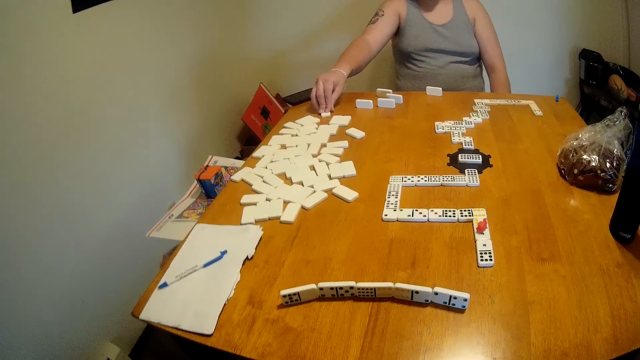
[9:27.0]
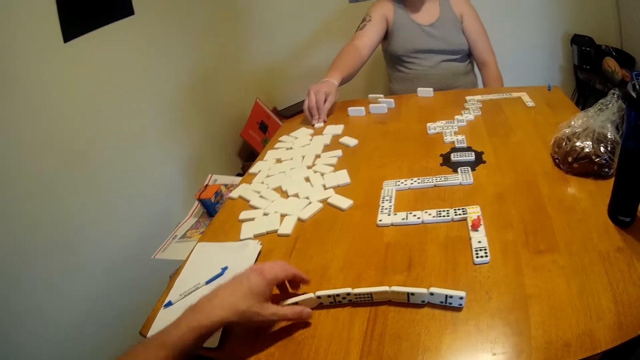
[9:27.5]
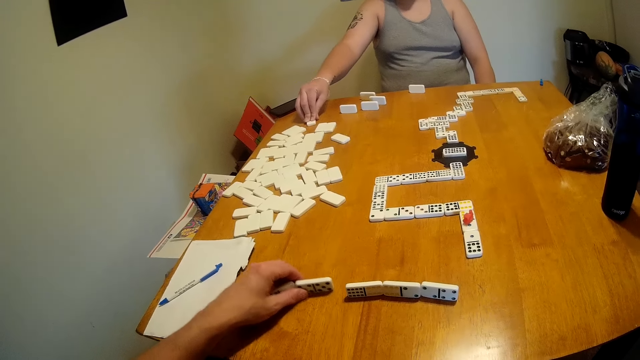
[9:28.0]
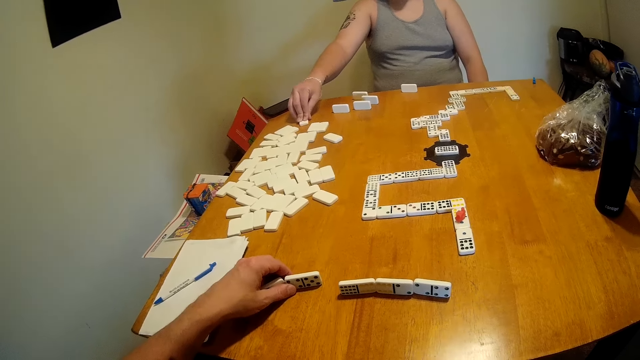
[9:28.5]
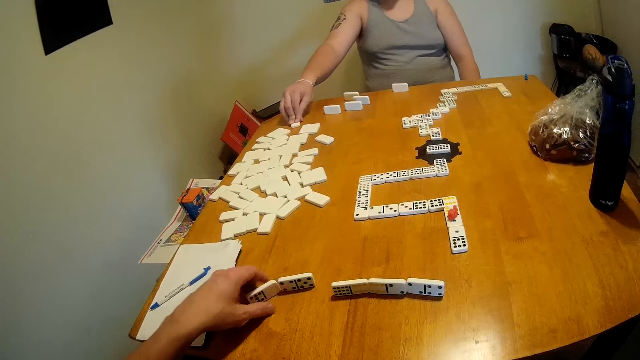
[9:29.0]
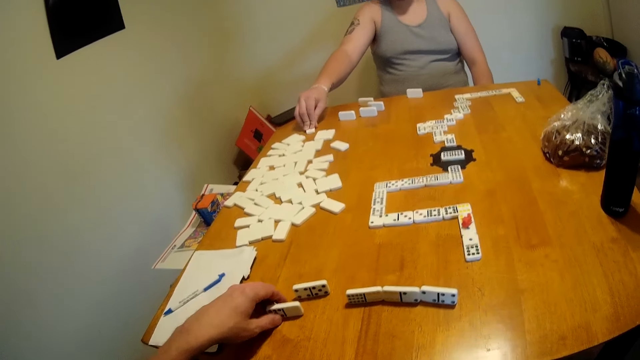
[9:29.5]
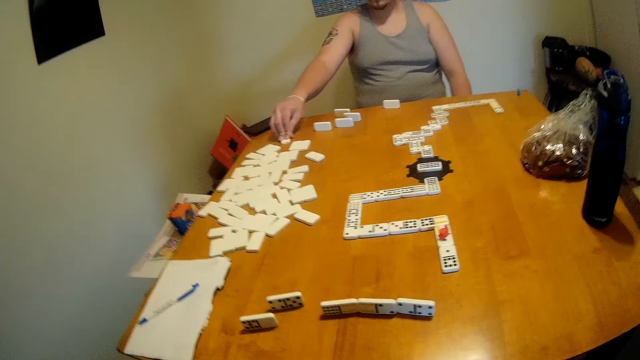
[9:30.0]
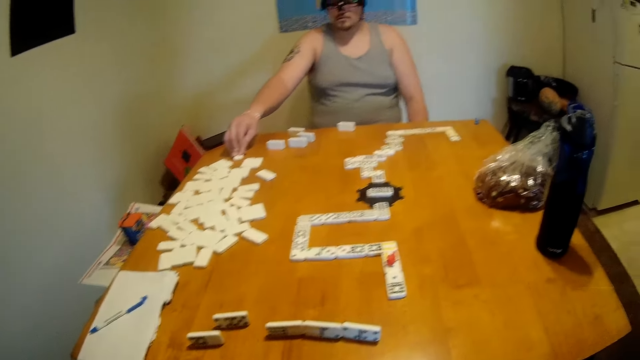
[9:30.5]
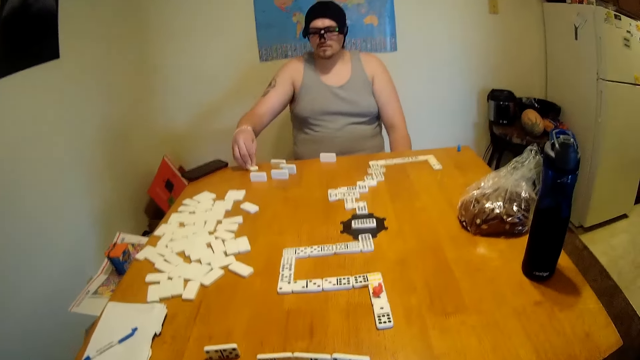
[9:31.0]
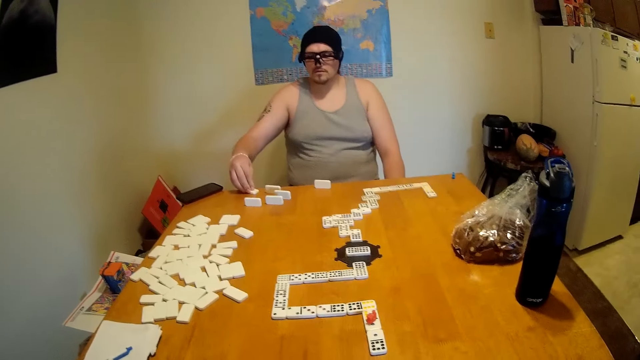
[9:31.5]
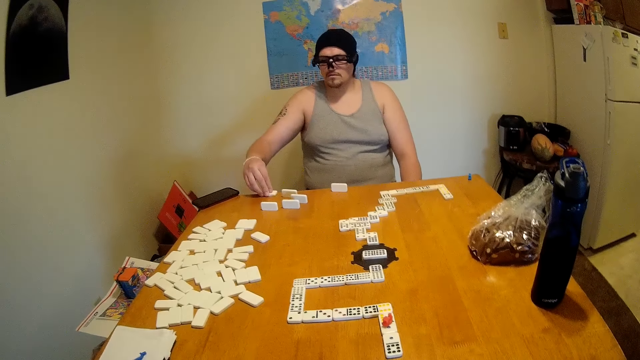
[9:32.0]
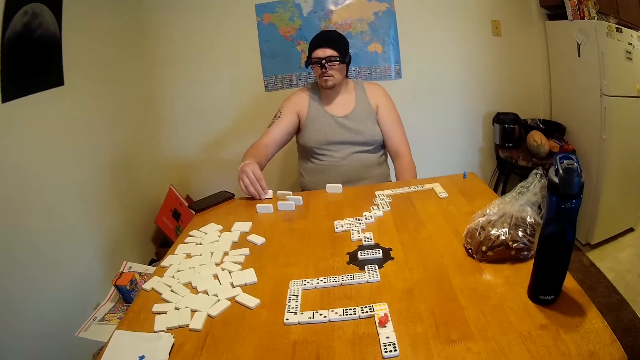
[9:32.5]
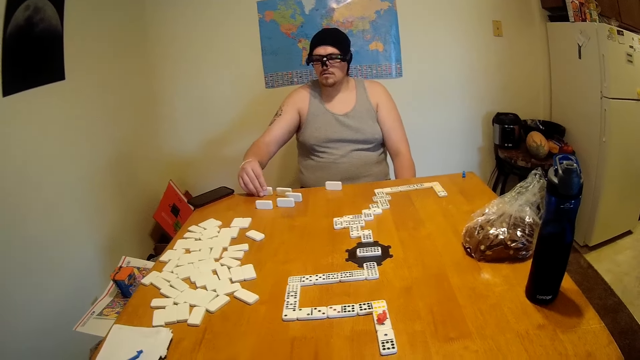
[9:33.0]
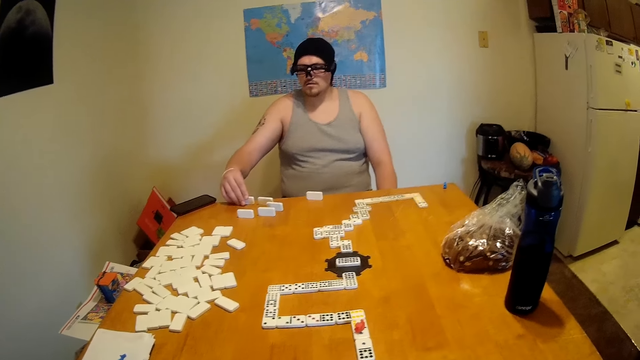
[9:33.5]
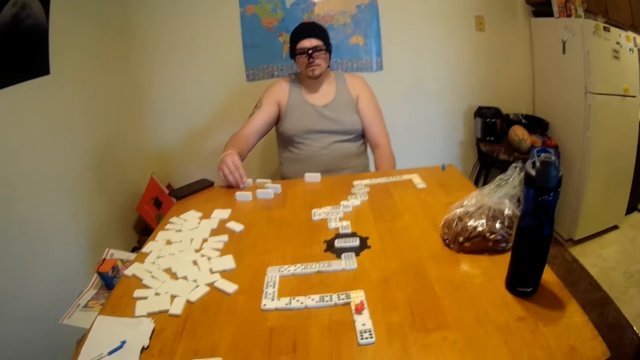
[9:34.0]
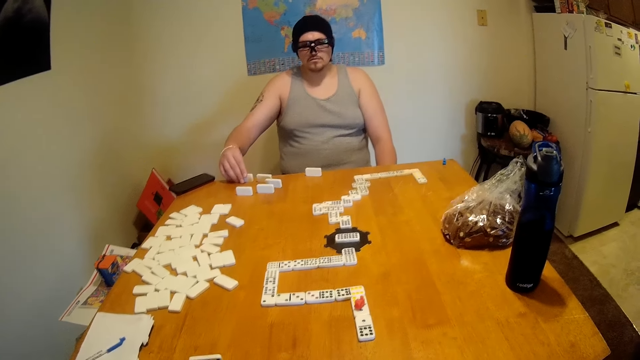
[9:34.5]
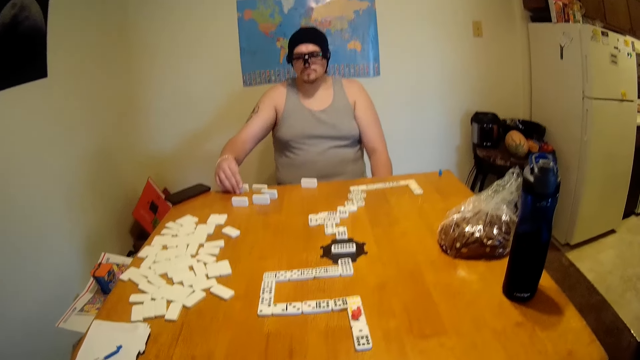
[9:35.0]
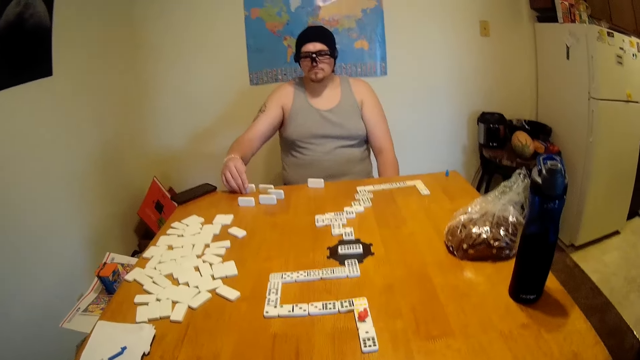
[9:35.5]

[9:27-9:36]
The camera wearer moves tiles on the table. They look around the table. A man moves a tile on the table. The man looks around the table.

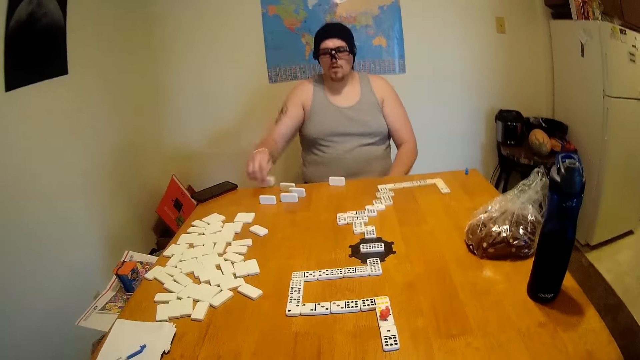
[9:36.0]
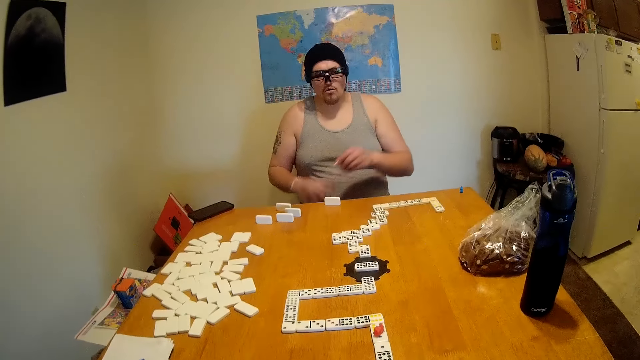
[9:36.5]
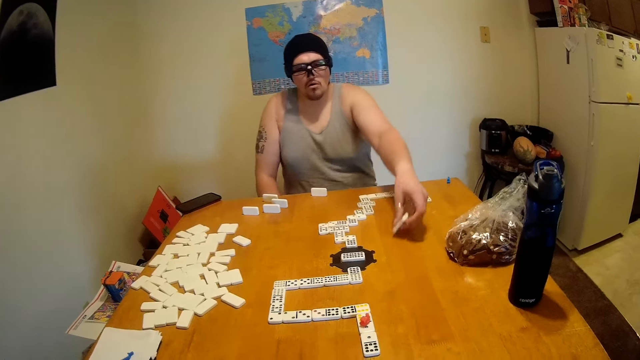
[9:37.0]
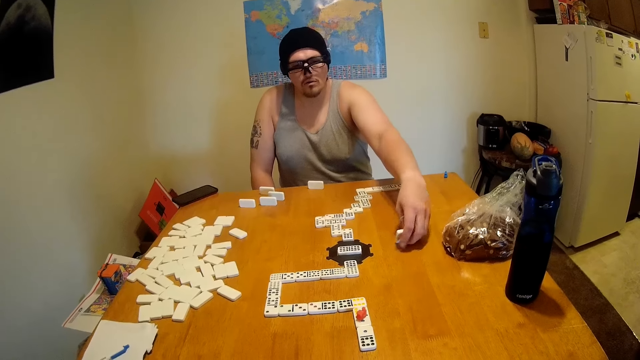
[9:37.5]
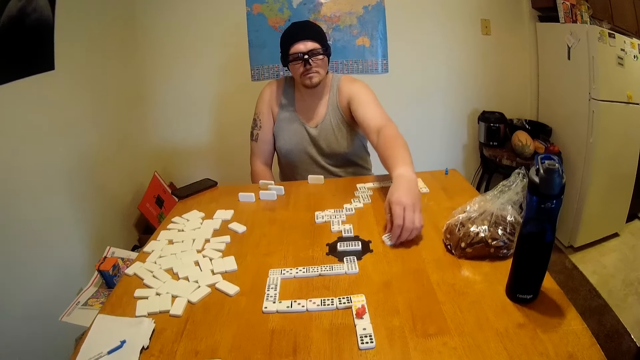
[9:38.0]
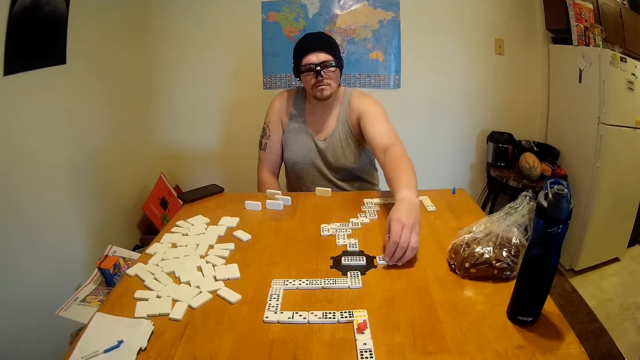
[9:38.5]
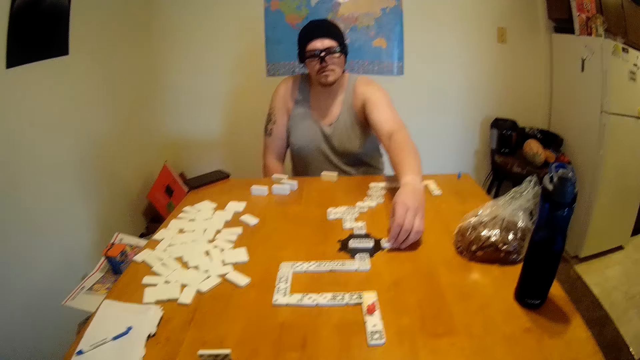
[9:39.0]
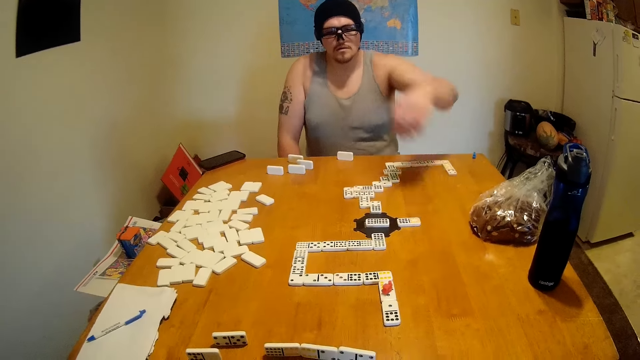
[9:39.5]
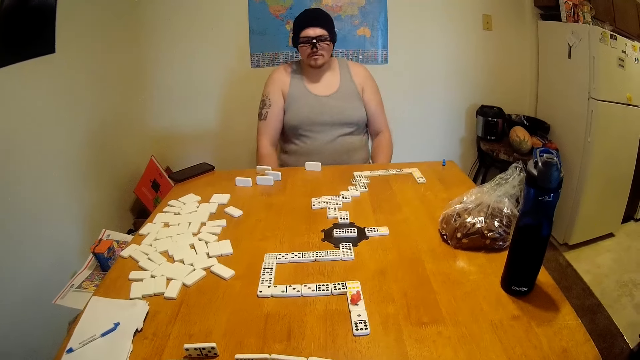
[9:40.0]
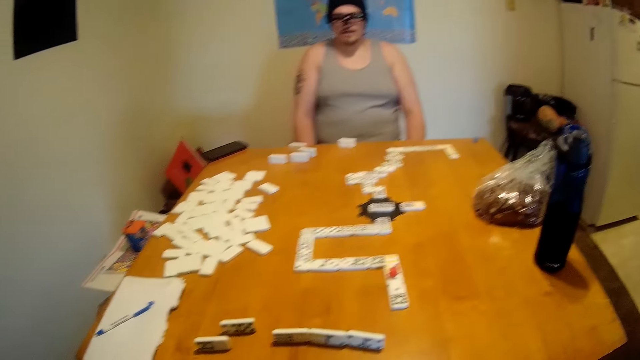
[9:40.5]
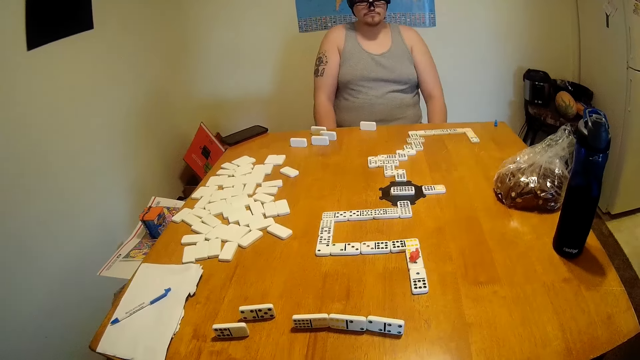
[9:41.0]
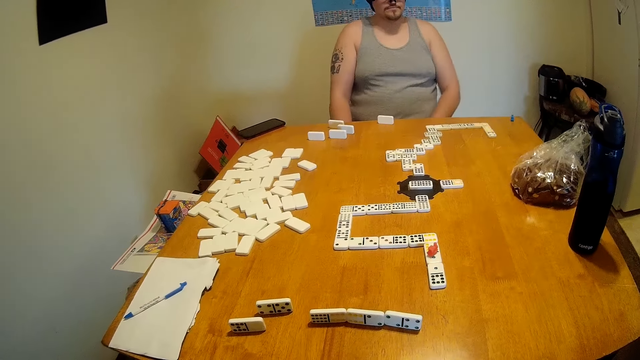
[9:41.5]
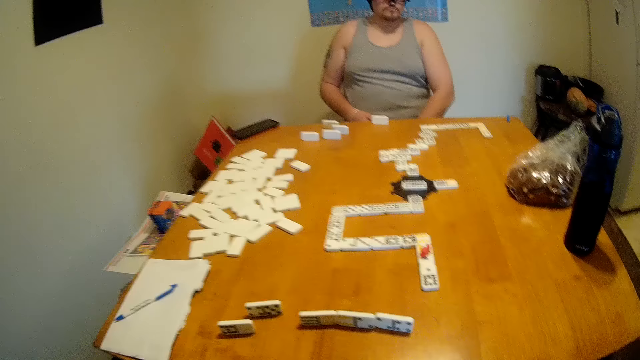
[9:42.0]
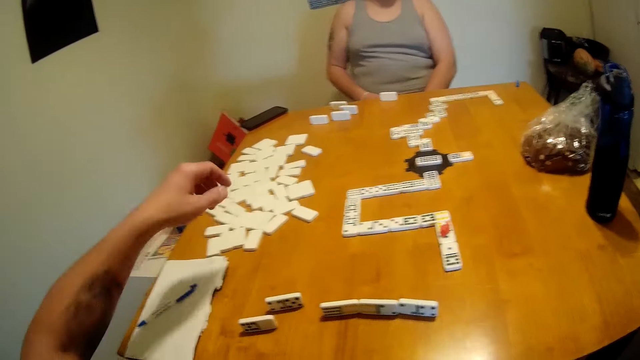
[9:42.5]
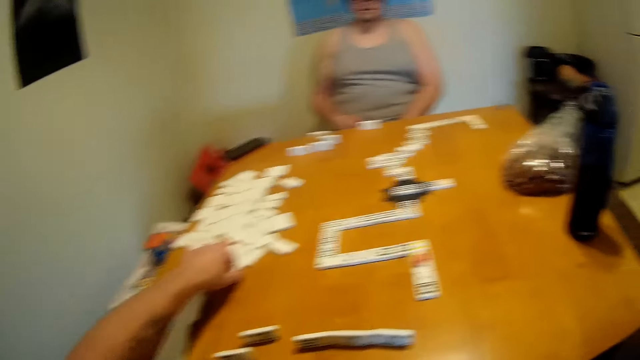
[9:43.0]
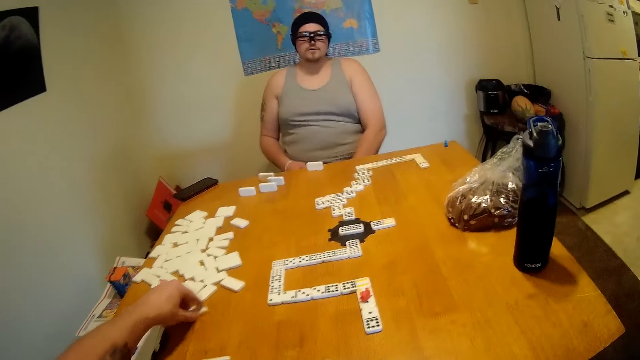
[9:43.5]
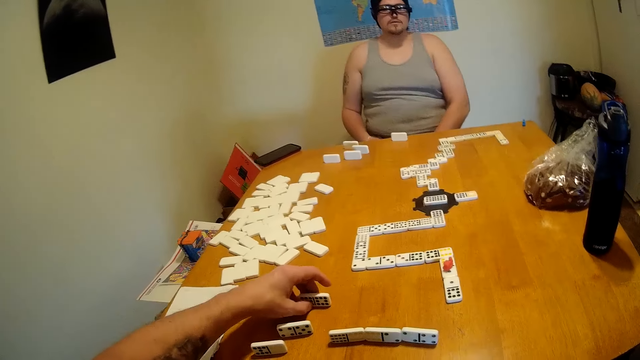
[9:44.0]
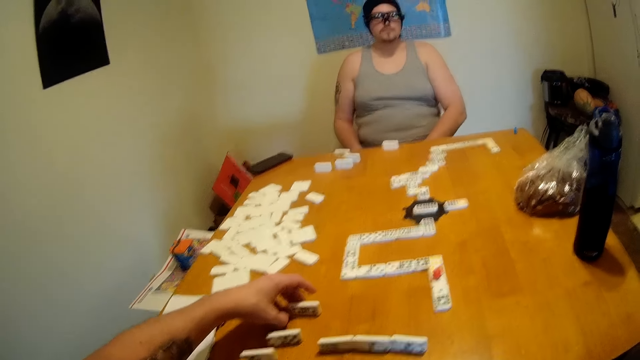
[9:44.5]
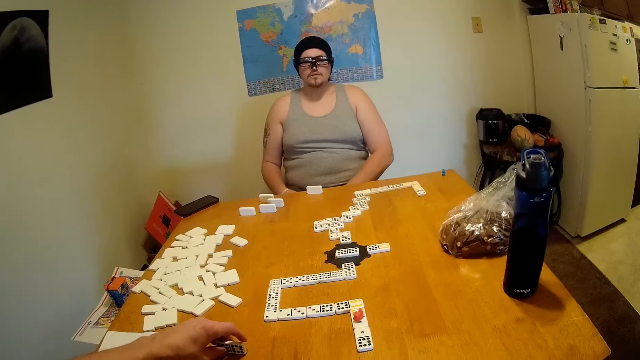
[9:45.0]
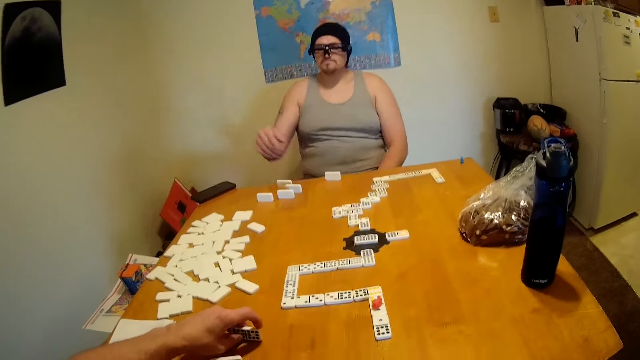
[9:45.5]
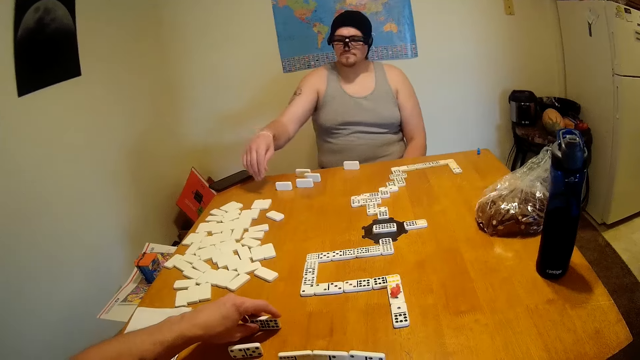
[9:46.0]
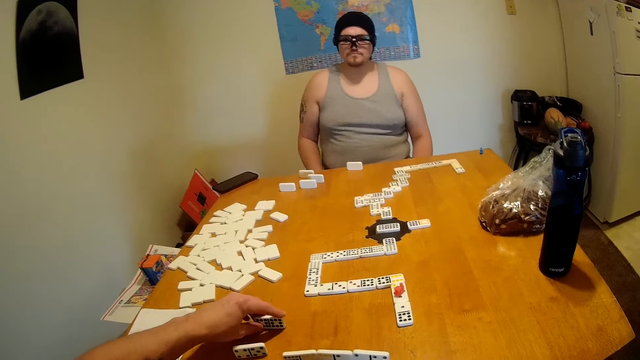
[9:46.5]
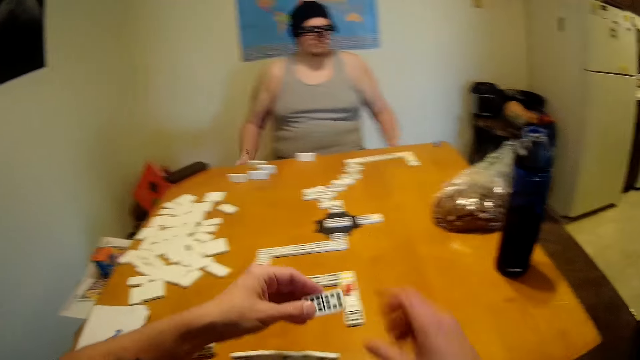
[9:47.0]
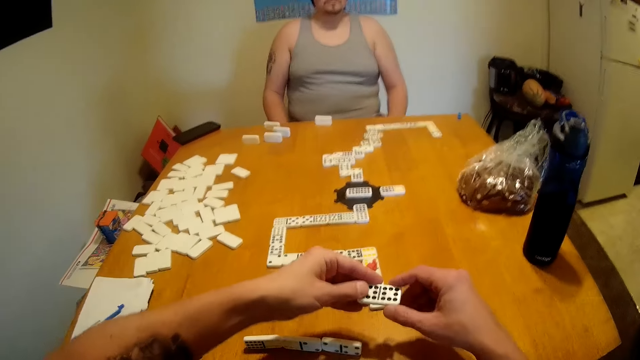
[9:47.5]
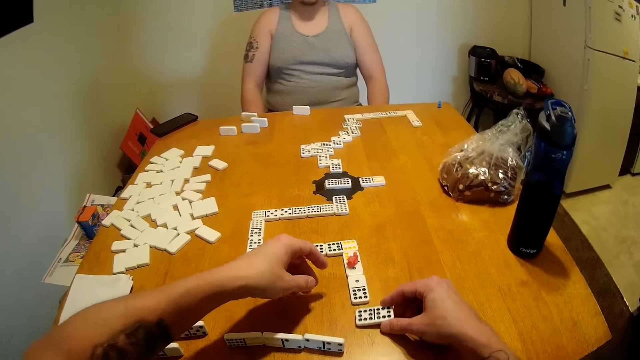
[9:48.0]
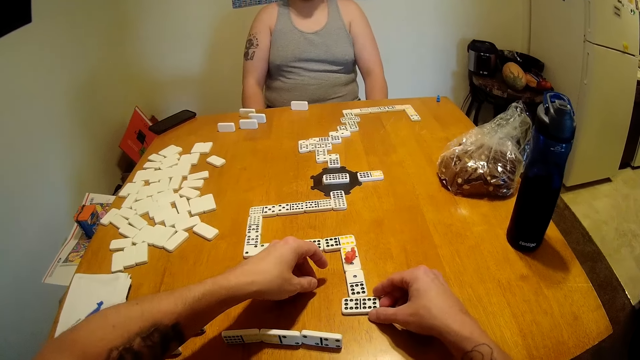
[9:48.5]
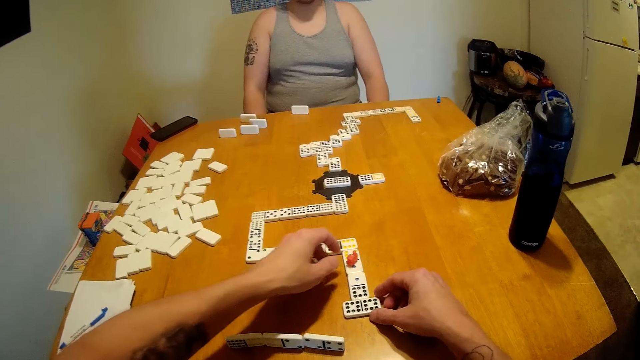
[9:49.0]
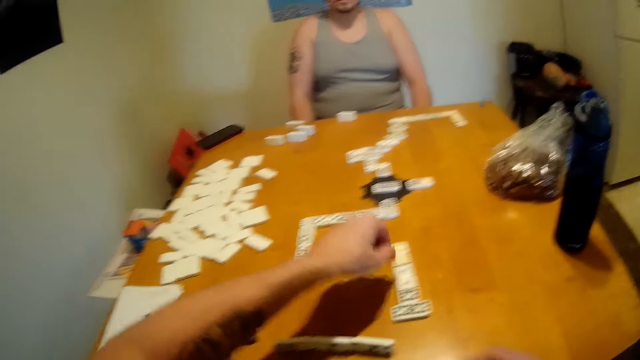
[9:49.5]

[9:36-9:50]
A man lifts a tile from the table. The man exchanges the rectangular dice on his hands. The man places the tile on the table. The camera wearer converses with the man. The man moves a tile on the table. The man looks around the table. The camera wearer looks around the table. He picks a rectangular dice on the table. He moves a tile on the table. He checks the rectangular dice. He aligns a tile on the table. The man looks around the table. The camera wearer picks a tile from the table. He exchanges the dice on his hands. The man looks around the table. The camera wearer places the tile on the table at the end of a domino chain. He picks something.
